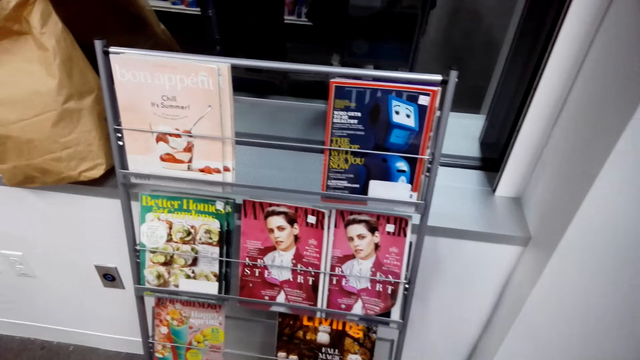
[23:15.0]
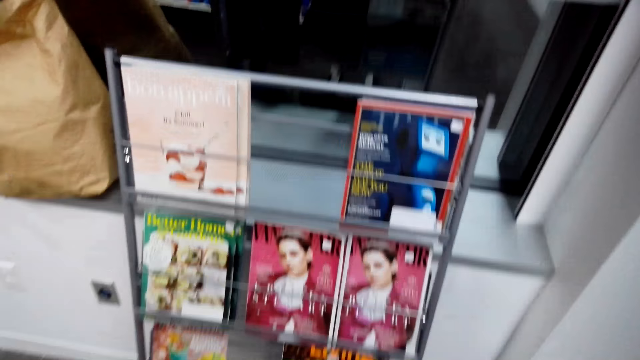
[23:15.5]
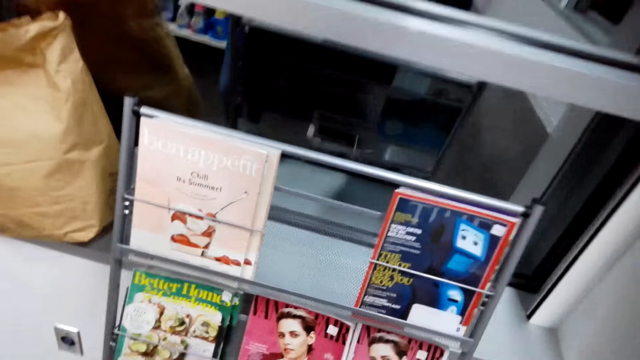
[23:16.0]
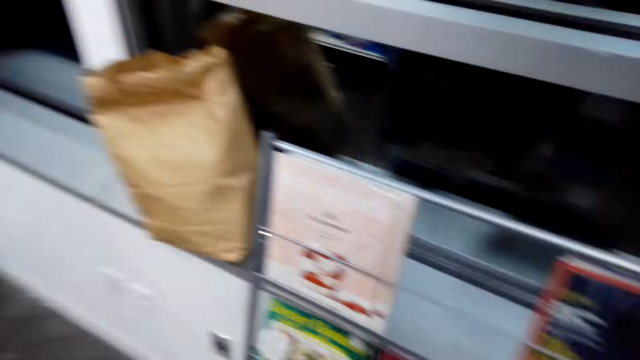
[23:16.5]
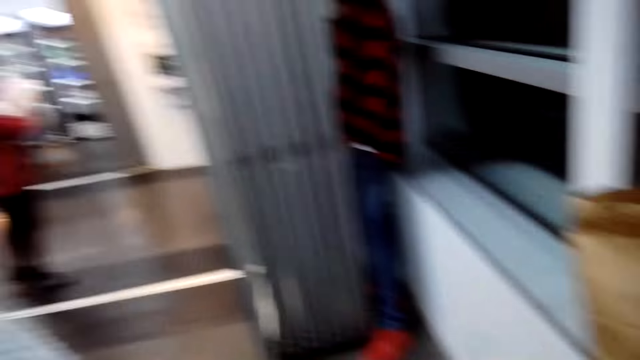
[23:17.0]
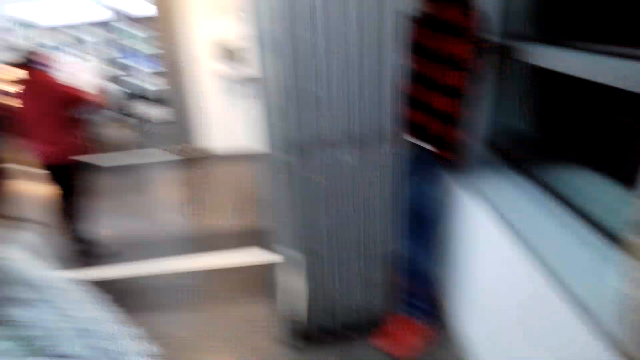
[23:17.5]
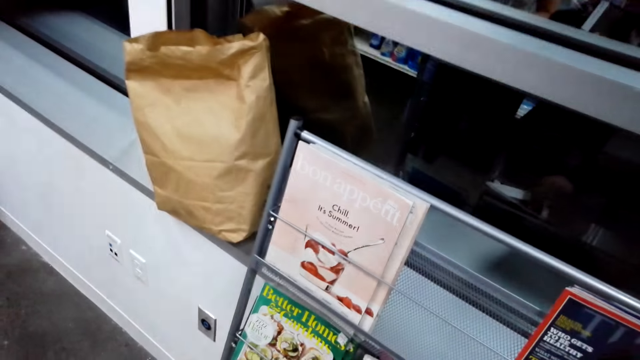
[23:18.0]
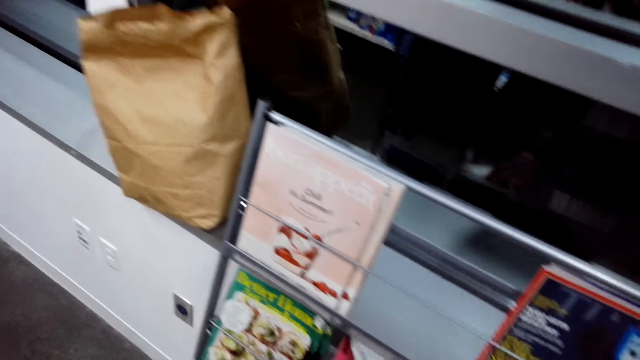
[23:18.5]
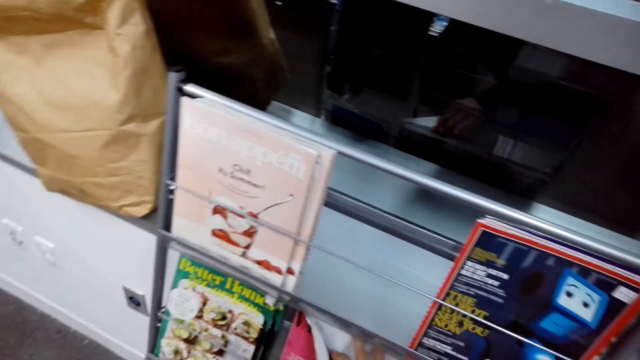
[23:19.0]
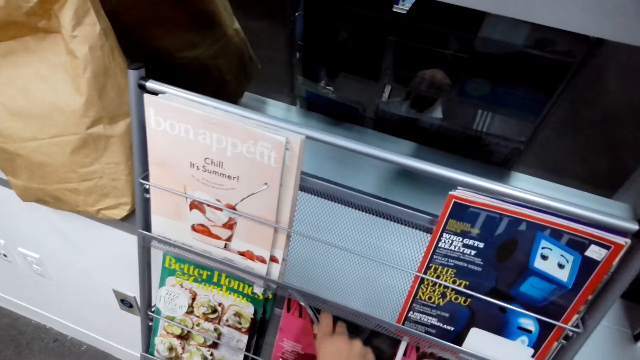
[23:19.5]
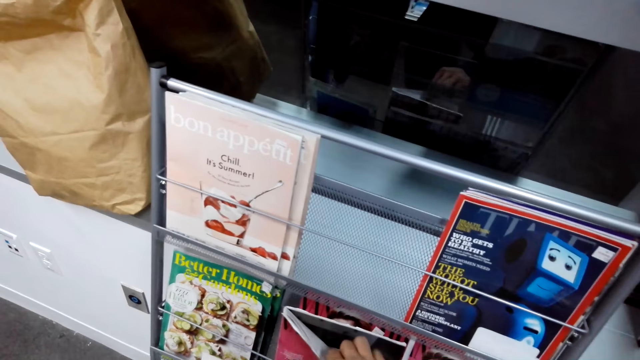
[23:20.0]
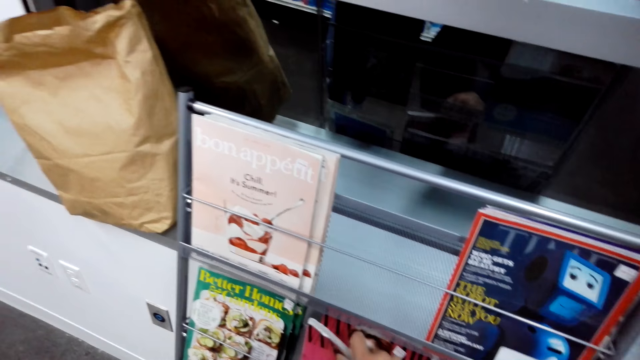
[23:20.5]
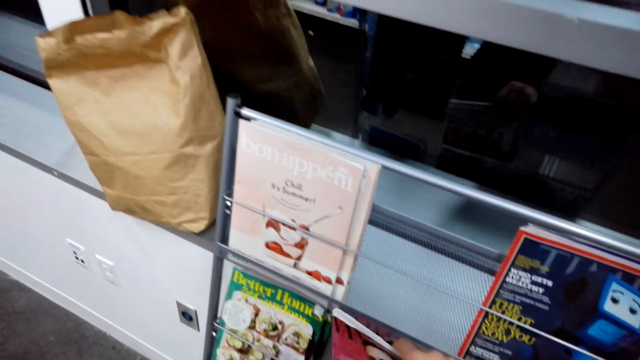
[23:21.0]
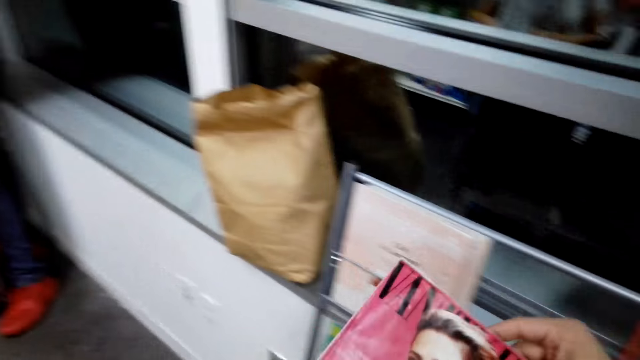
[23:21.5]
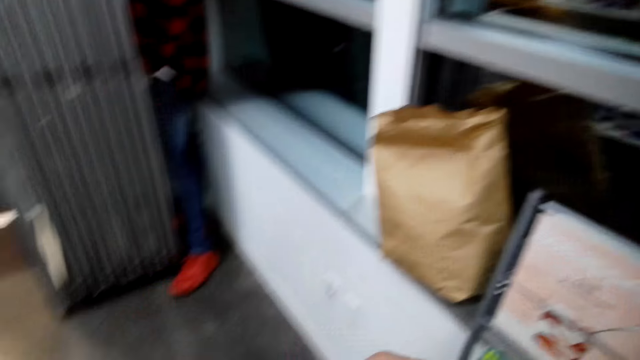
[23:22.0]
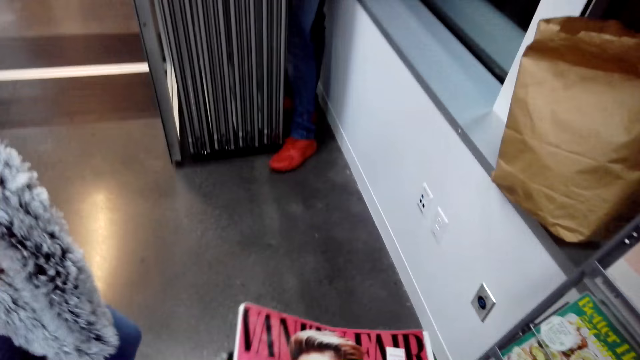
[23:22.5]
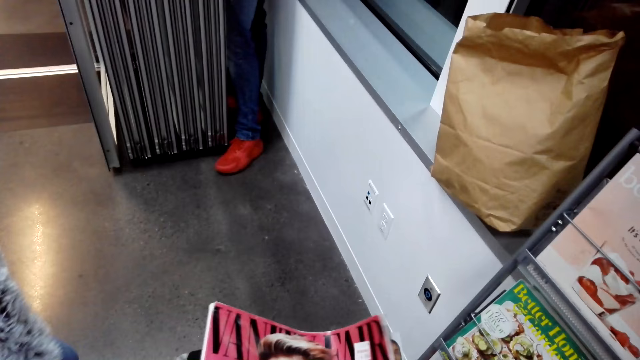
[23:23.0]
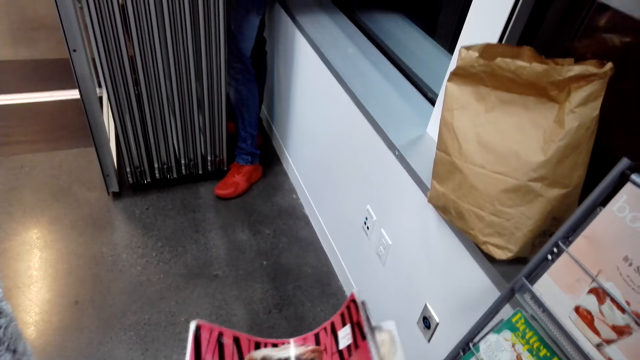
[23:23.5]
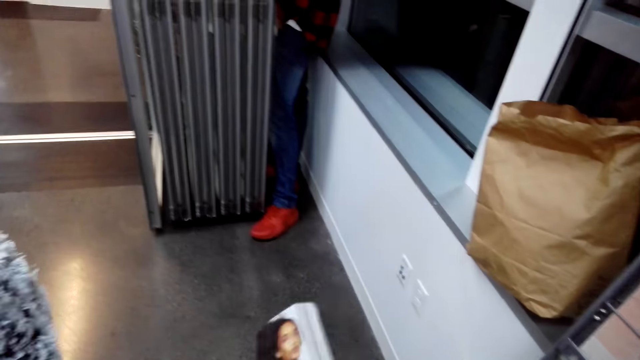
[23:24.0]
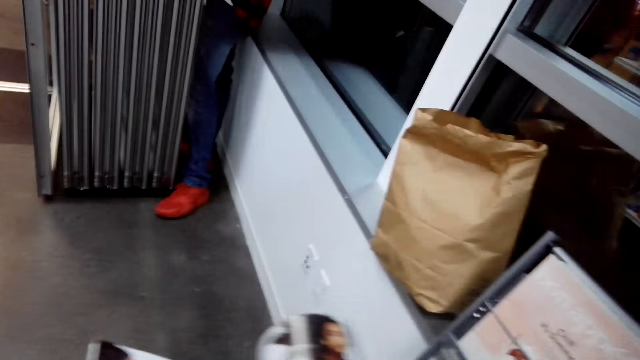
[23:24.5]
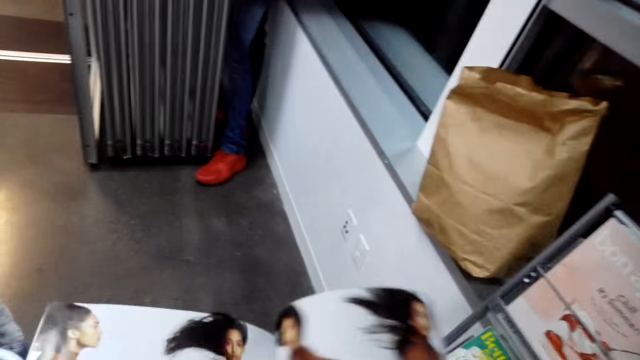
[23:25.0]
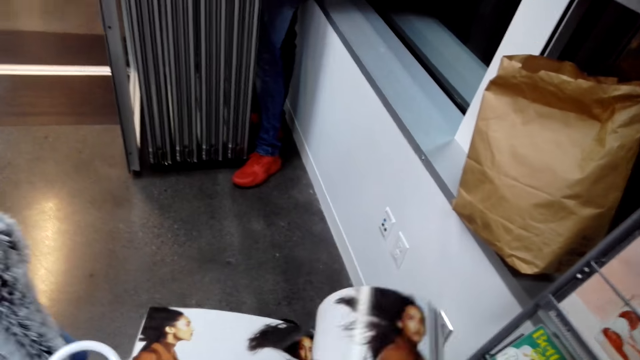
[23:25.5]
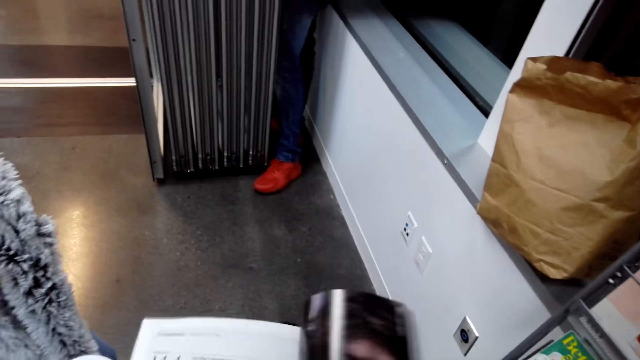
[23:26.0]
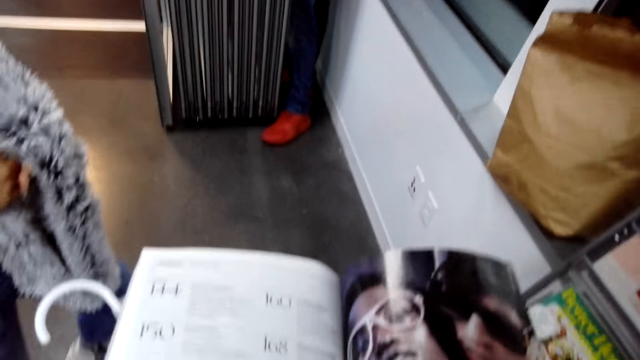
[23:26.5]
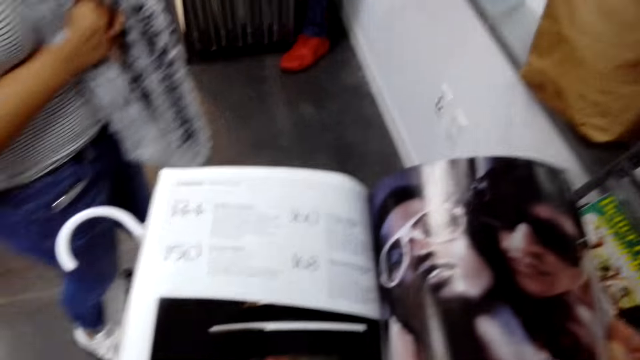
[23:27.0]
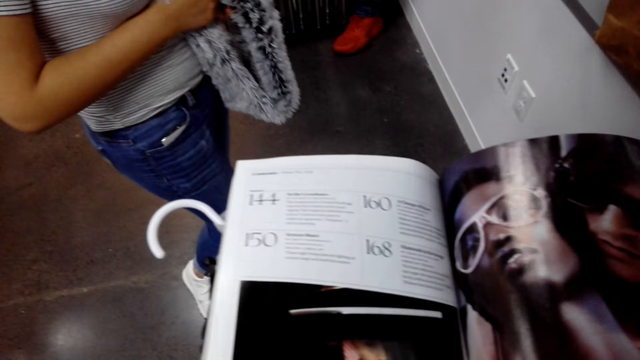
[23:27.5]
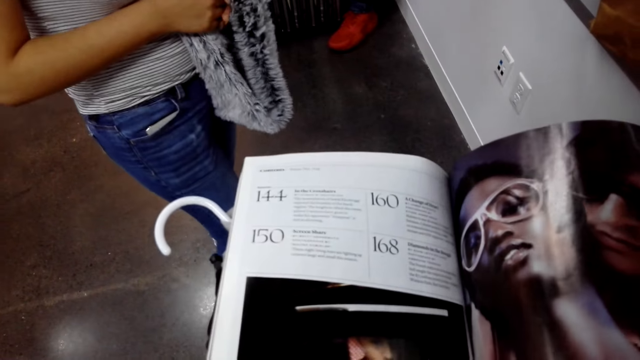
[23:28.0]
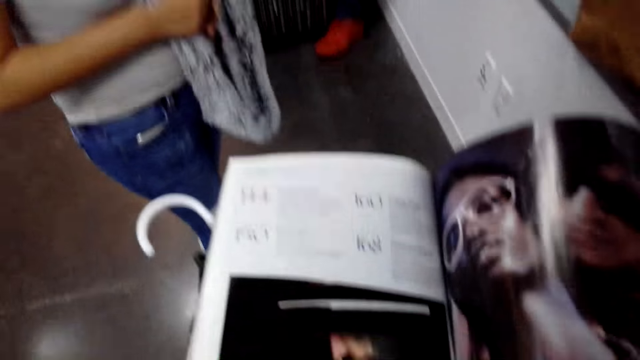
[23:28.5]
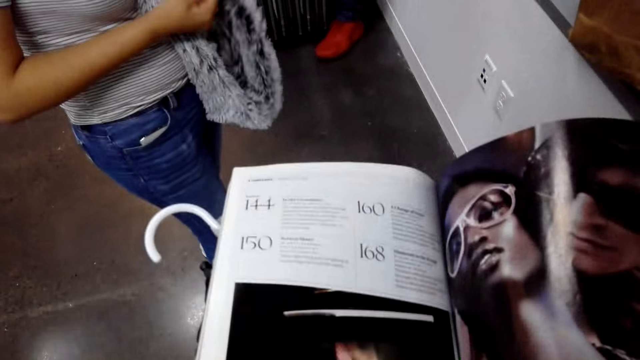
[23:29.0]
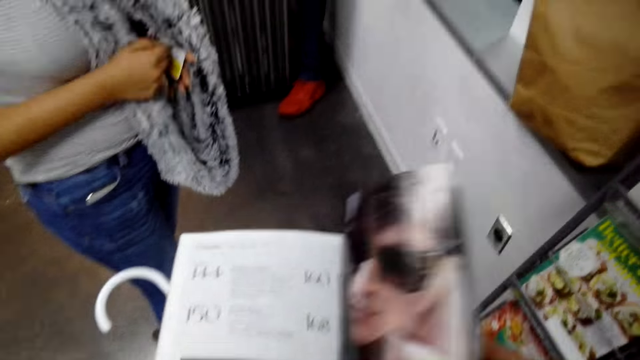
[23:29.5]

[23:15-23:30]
The camera wearer stares at the lady. They stare at the book. They pick up another book with the right hand. They turn the pages of the book. The lady touches the name tag. The camera wearer reads the book.

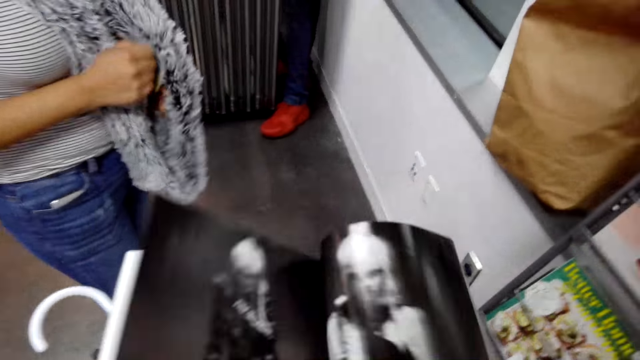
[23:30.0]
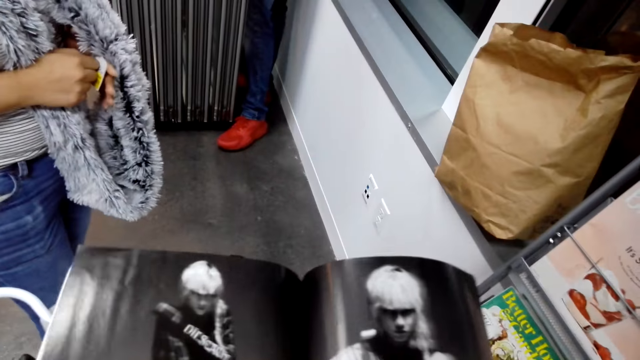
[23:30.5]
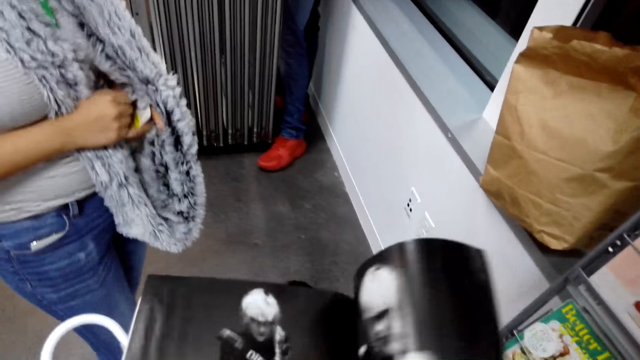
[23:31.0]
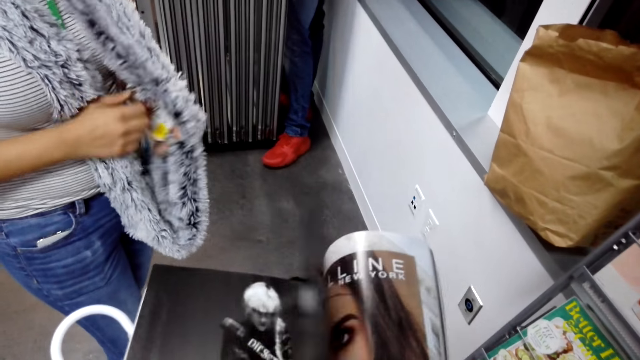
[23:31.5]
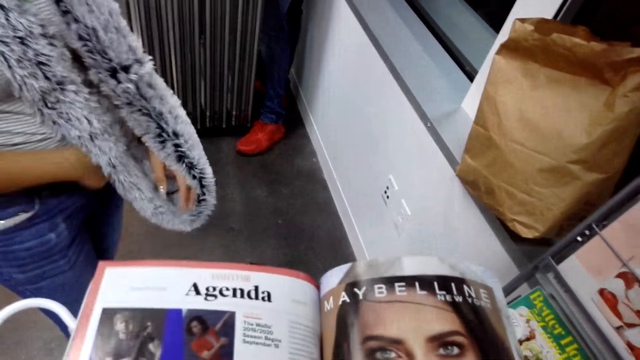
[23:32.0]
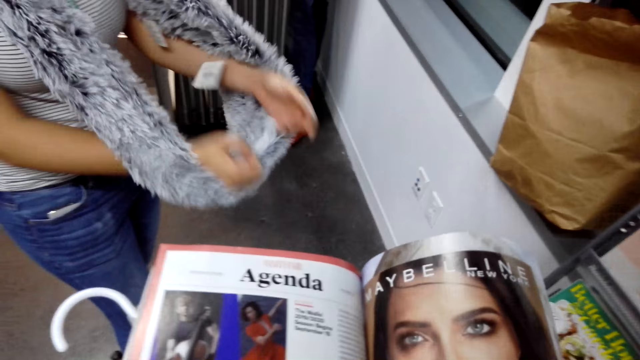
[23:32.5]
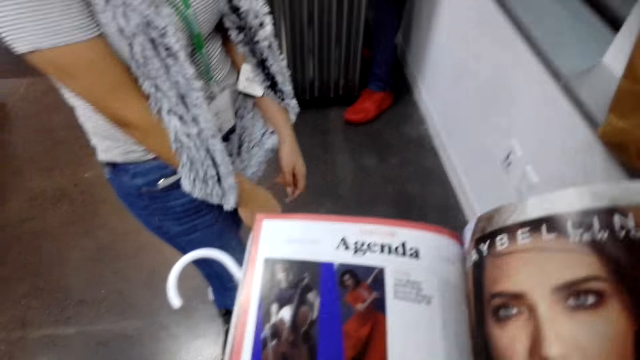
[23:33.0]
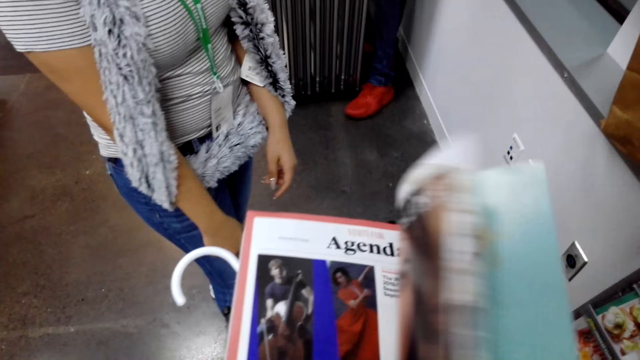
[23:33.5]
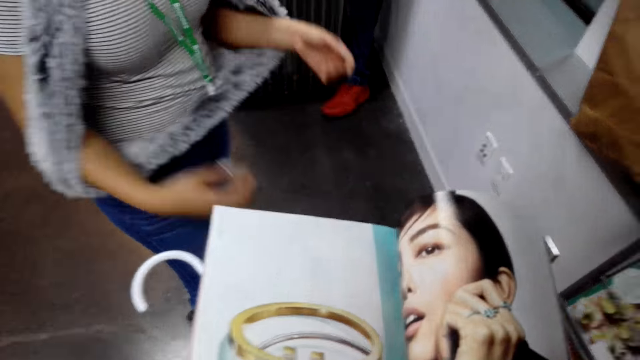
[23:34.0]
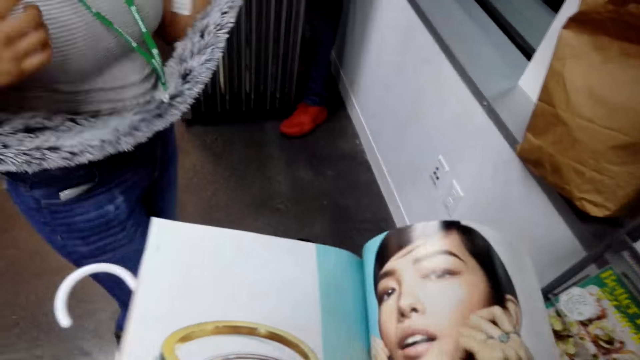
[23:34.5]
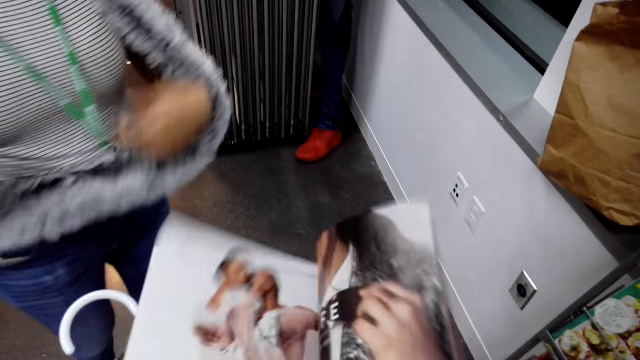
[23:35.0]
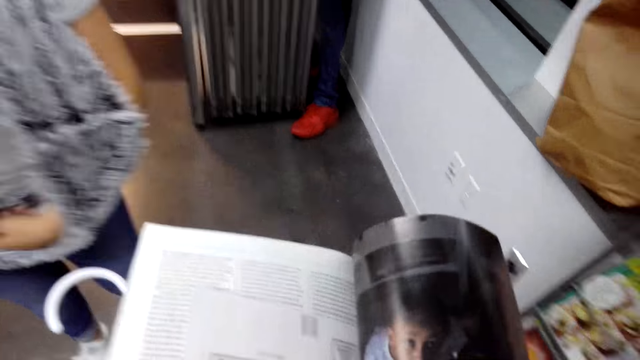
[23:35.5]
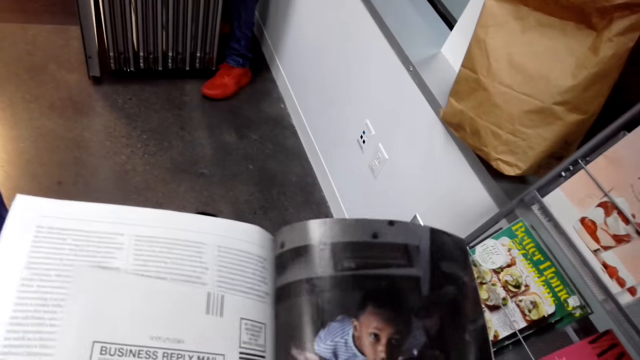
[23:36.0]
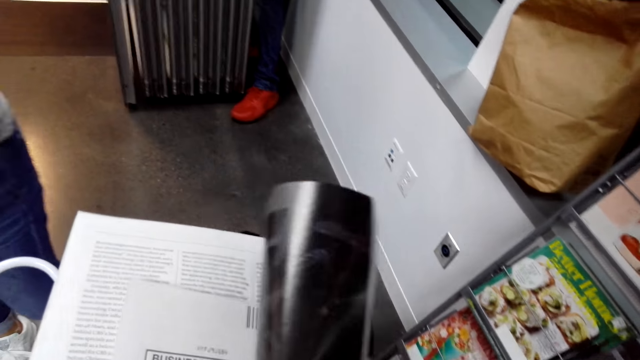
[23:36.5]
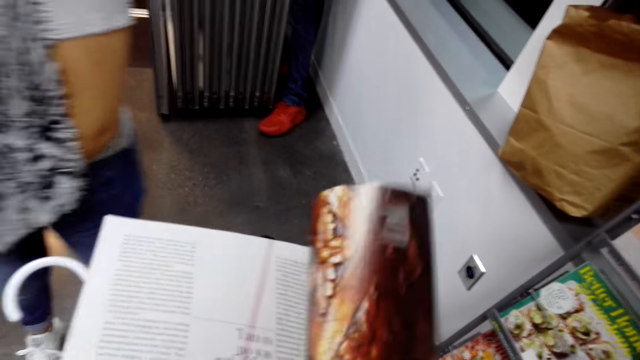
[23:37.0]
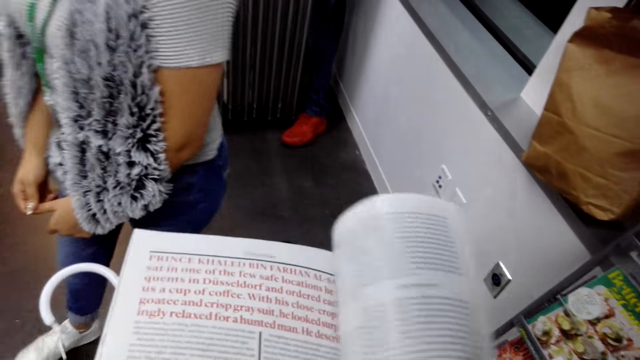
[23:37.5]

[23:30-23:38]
The camera wearer turns the pages of the book.
